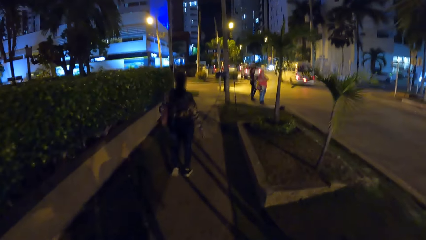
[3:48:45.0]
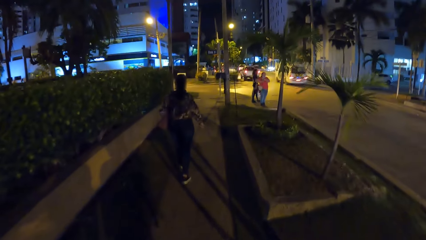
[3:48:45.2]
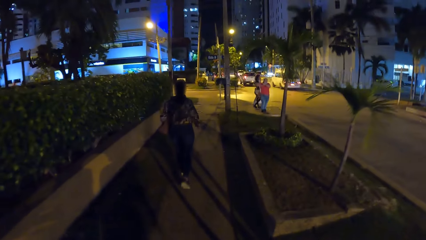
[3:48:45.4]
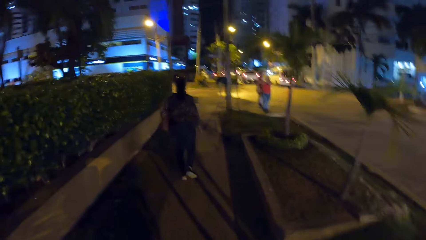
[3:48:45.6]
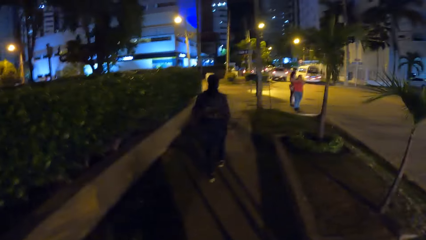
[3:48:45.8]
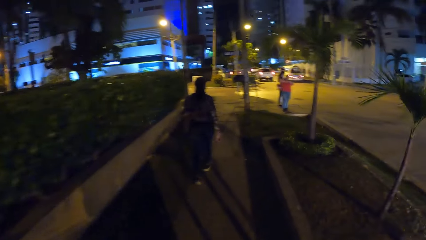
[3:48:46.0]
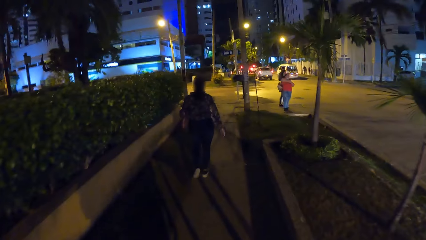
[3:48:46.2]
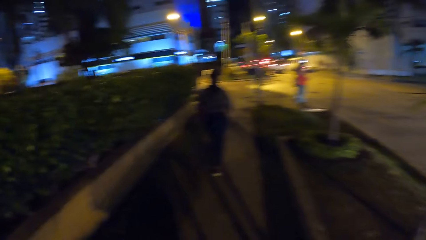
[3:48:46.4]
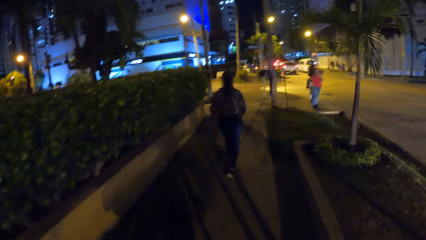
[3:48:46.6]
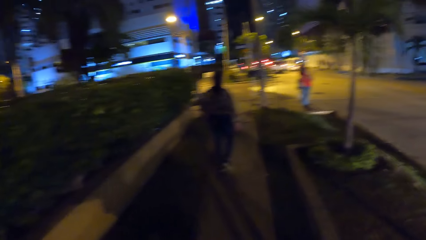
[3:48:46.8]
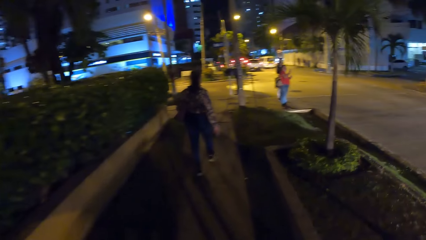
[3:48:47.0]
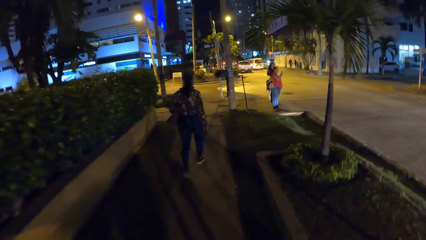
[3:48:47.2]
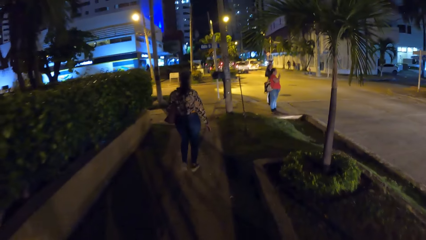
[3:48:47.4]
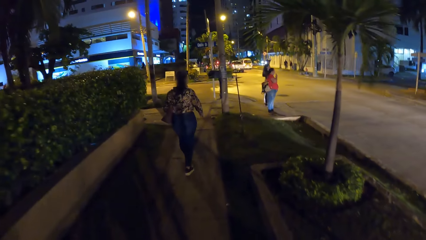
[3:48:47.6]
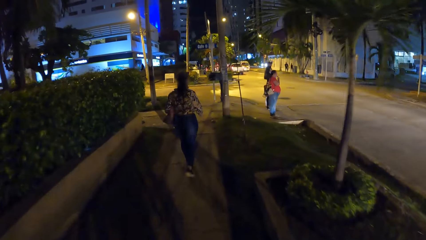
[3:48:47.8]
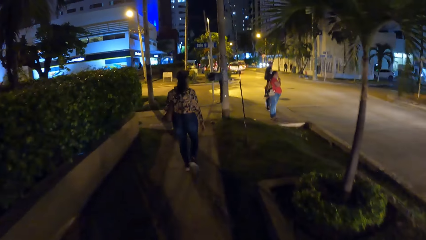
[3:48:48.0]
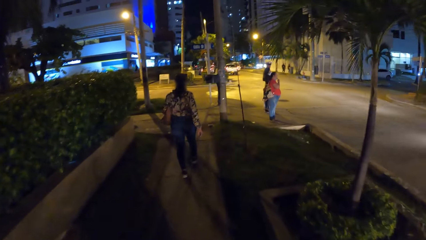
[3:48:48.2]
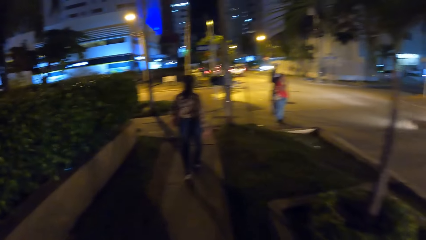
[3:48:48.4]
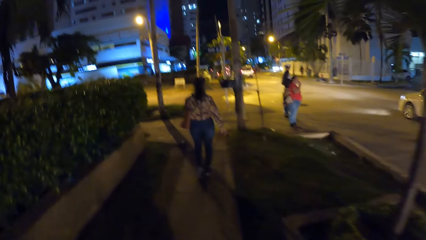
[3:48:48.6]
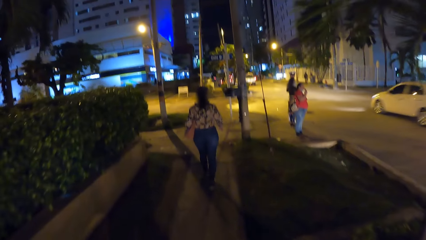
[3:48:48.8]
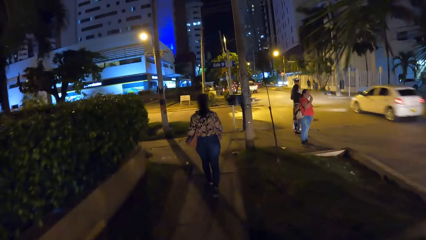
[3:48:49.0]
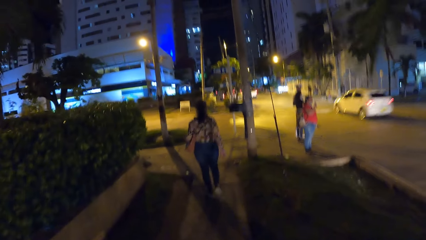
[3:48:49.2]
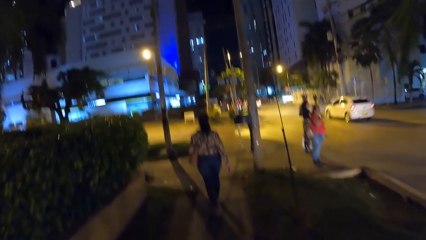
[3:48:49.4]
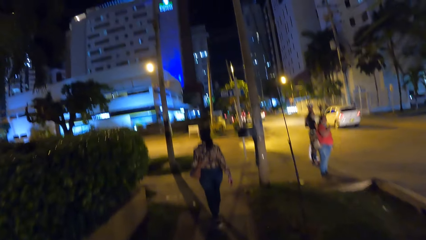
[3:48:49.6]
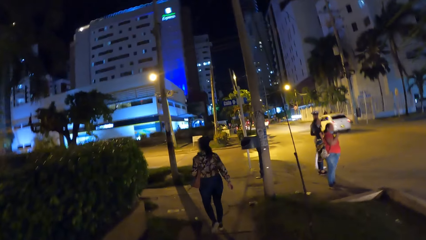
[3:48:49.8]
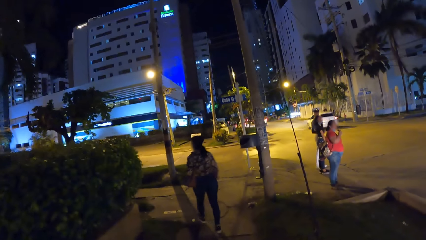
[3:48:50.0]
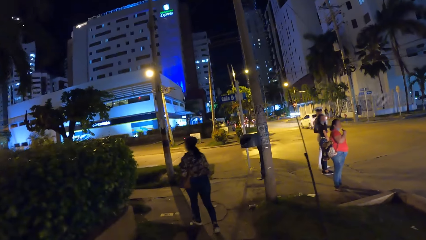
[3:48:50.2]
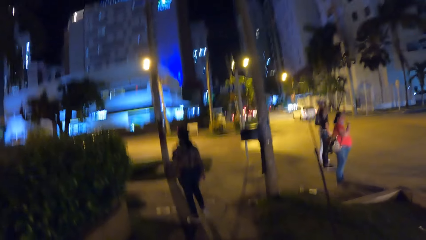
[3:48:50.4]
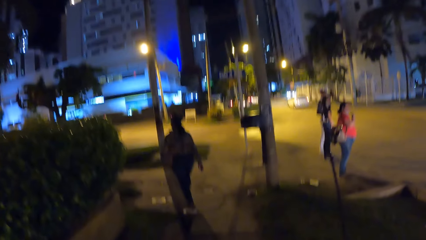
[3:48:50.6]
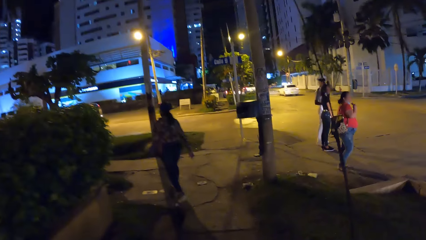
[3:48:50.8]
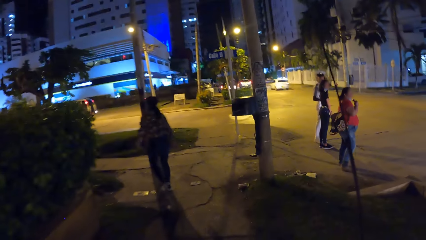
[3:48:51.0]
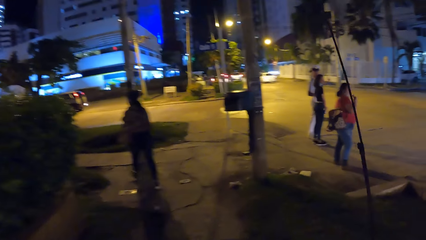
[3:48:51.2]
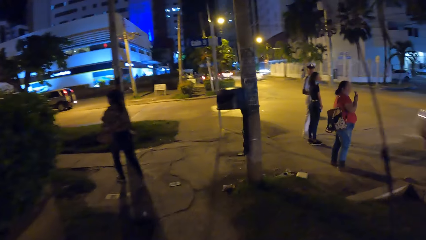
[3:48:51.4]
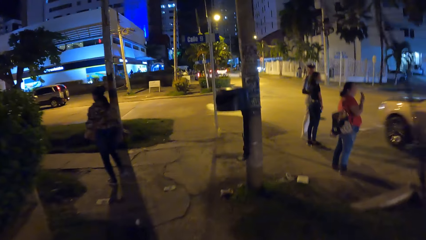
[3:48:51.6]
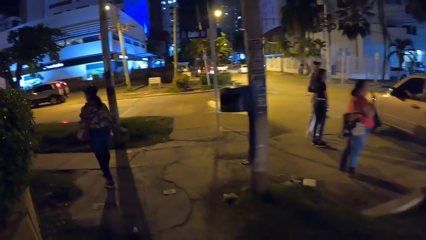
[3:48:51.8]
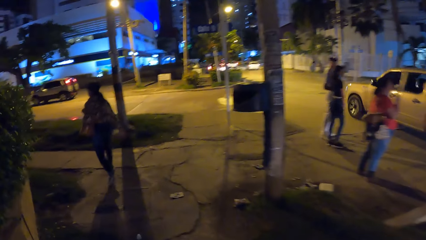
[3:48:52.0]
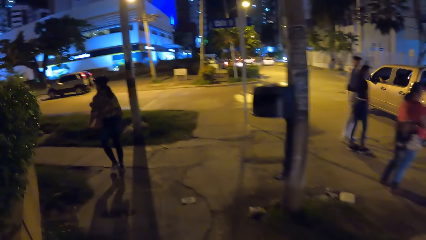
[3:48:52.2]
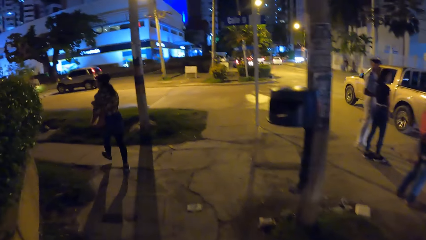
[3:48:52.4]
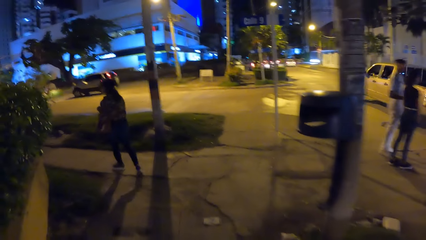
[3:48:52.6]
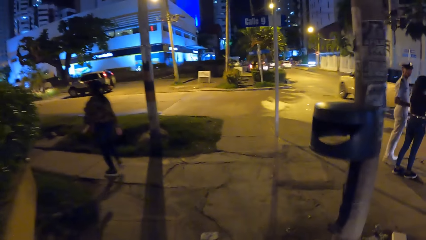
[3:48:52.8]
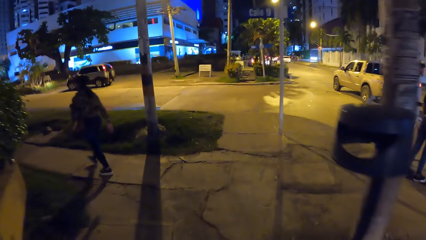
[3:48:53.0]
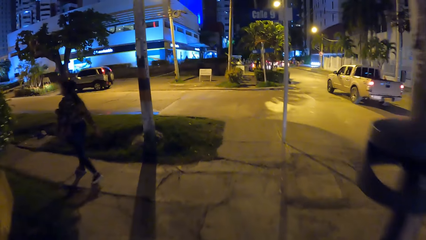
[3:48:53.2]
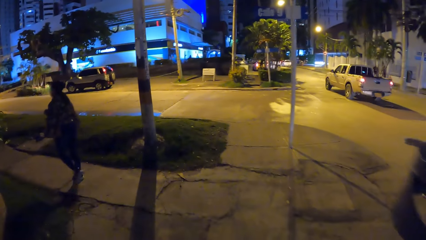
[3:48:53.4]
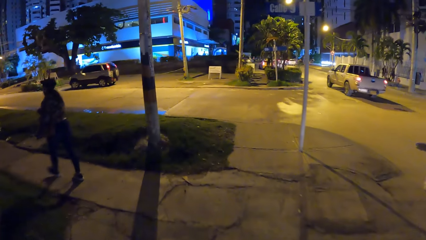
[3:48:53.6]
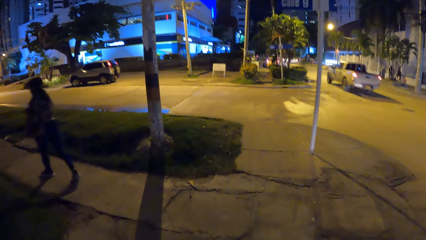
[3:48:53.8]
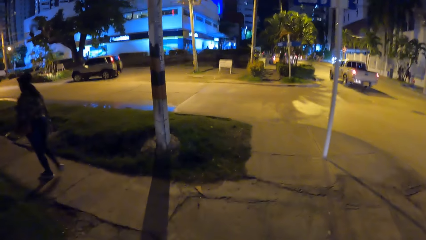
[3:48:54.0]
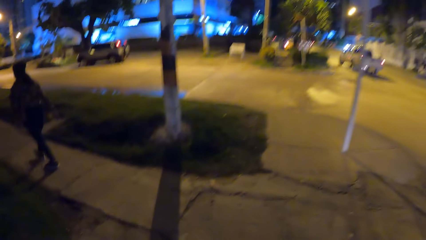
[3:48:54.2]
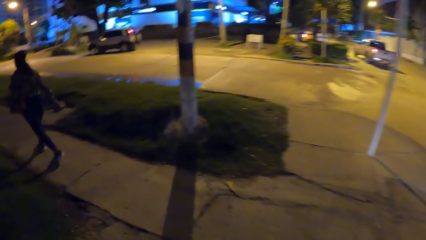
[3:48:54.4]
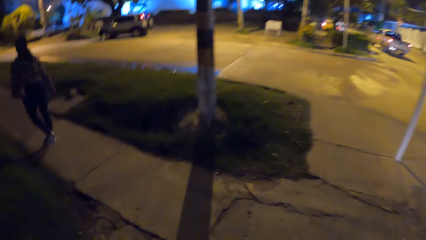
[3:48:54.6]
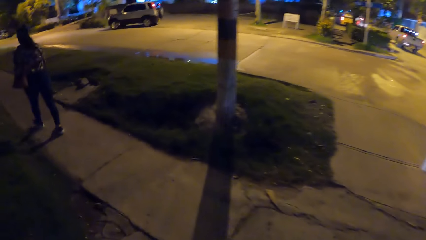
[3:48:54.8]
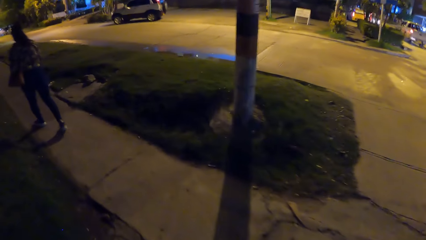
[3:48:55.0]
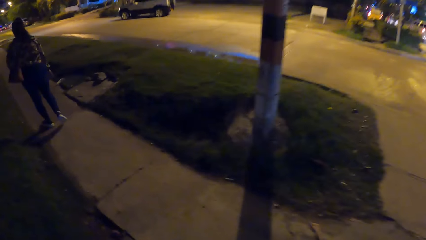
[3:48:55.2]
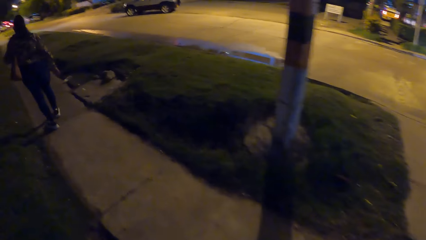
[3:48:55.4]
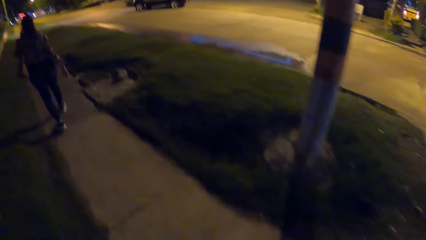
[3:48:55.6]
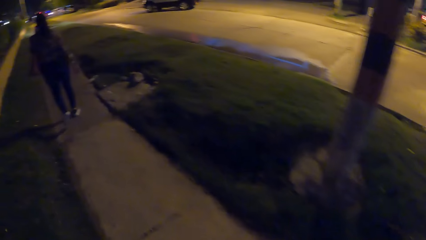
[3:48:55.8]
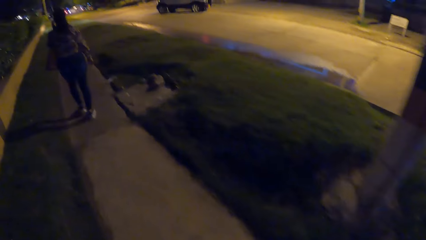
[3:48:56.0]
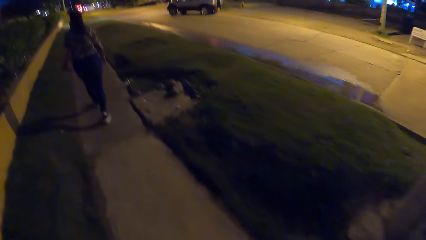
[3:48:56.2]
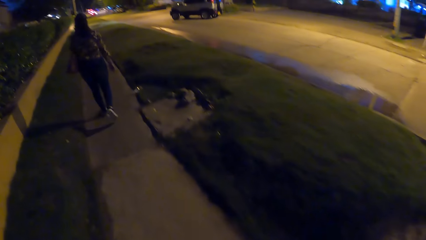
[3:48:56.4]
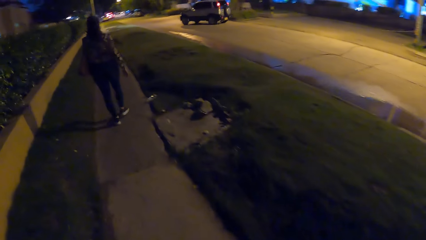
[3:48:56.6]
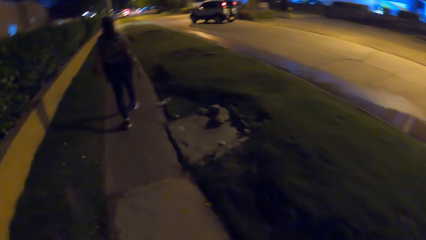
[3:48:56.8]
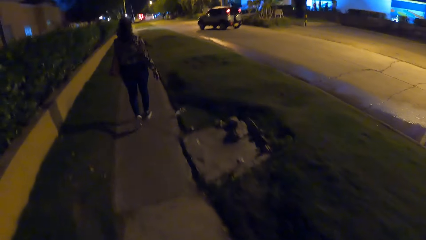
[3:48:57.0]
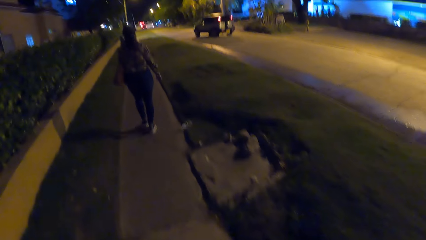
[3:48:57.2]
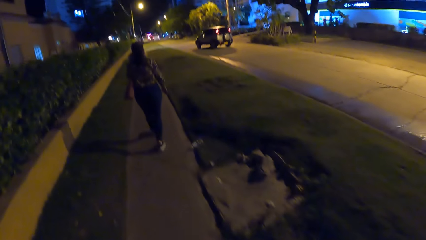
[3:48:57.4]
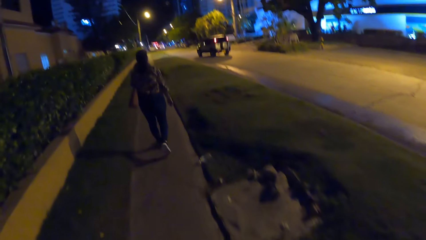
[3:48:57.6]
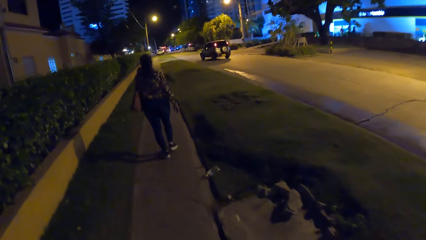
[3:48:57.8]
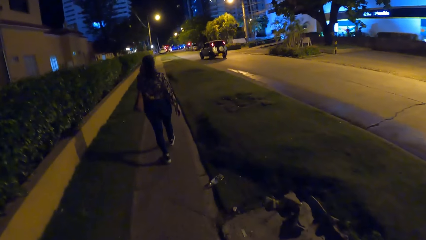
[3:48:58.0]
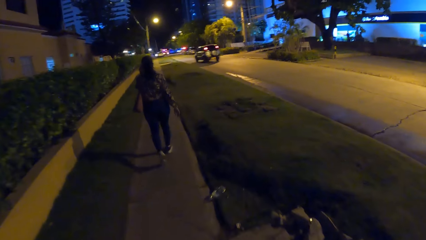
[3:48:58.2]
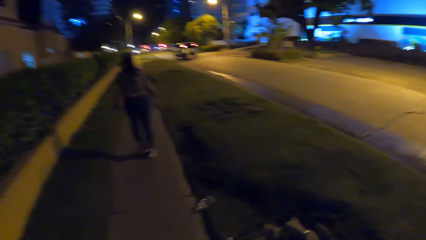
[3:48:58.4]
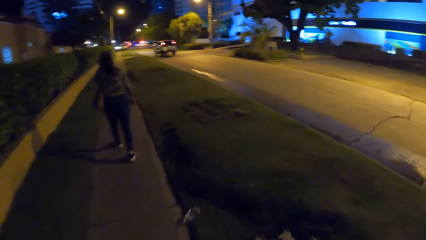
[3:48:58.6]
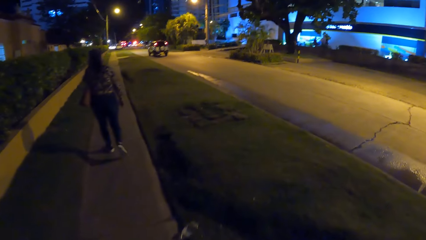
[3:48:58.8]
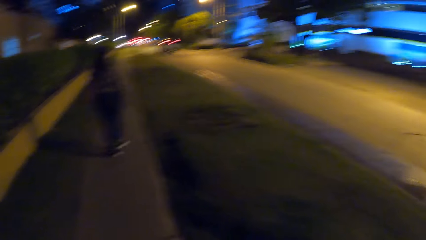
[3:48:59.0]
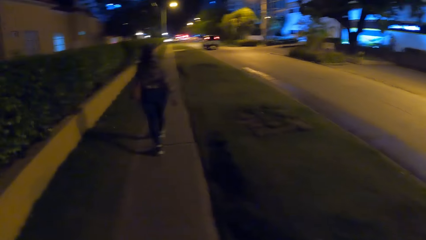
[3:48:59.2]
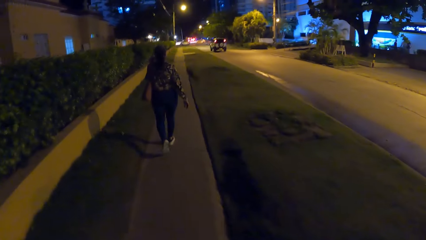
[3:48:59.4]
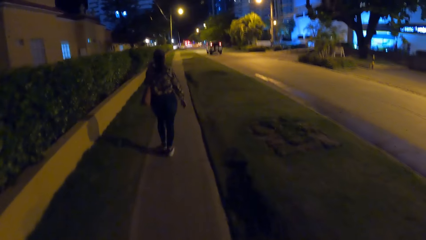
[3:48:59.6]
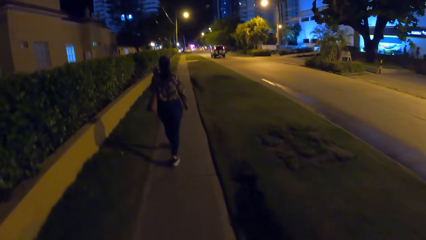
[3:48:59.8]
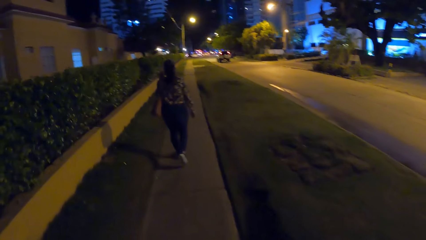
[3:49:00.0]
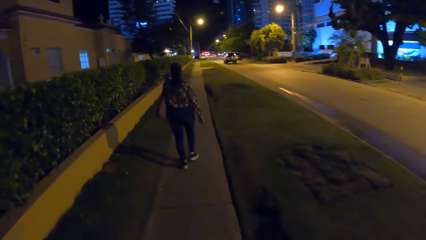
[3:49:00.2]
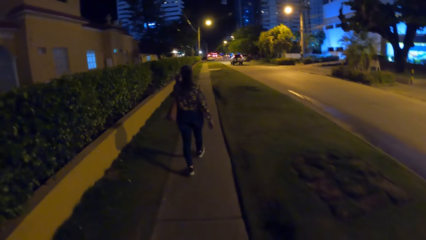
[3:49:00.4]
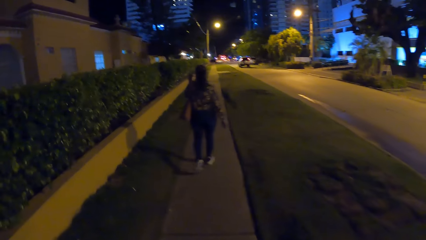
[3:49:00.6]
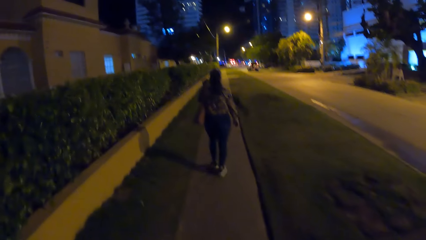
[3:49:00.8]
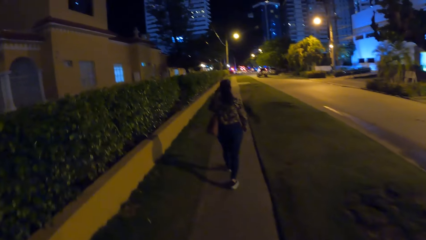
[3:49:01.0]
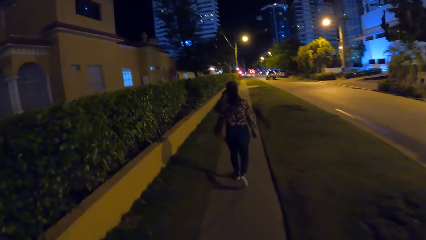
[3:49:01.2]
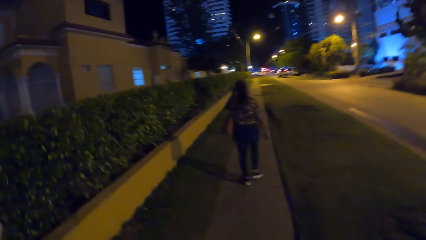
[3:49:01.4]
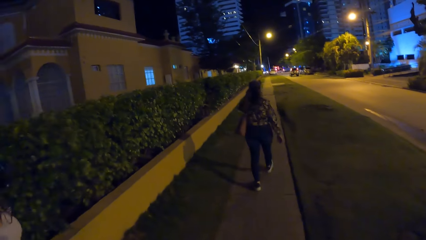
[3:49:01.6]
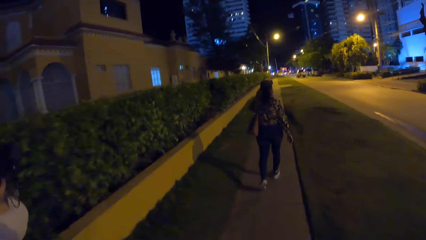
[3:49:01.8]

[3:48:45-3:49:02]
A car drives past the camera wearer. A woman licks an ice cream in her right hand. A car drives past the camera wearer. A car drives past them again. The woman turns to the left pavement. The camera wearer turns to the left pavement. They walk on a pavement.
